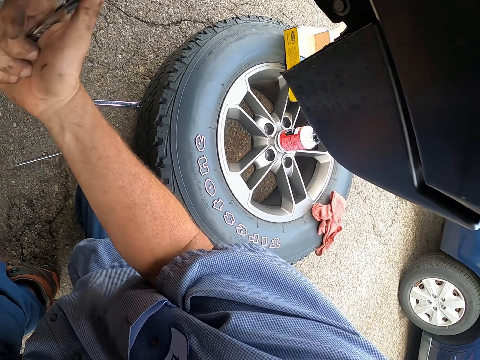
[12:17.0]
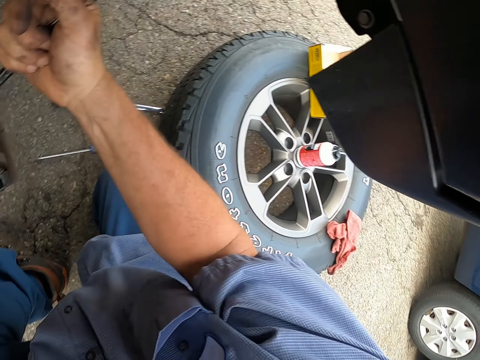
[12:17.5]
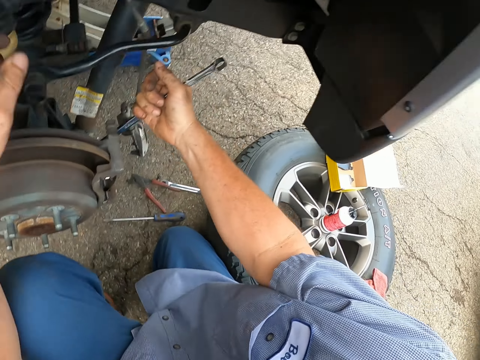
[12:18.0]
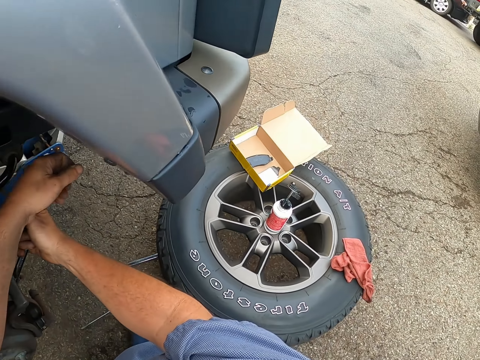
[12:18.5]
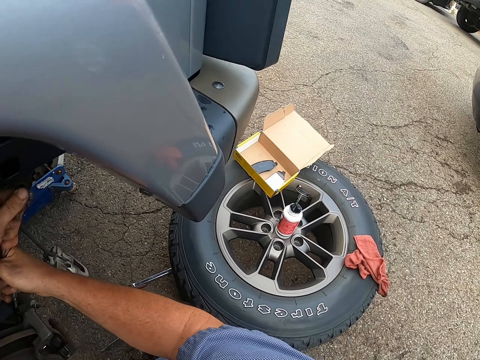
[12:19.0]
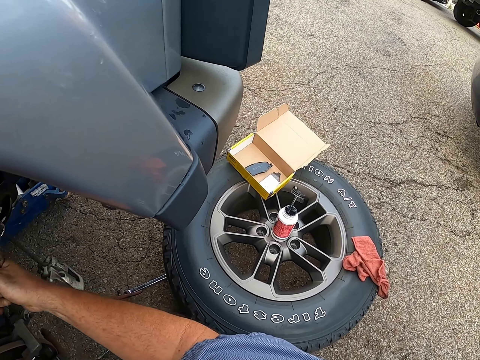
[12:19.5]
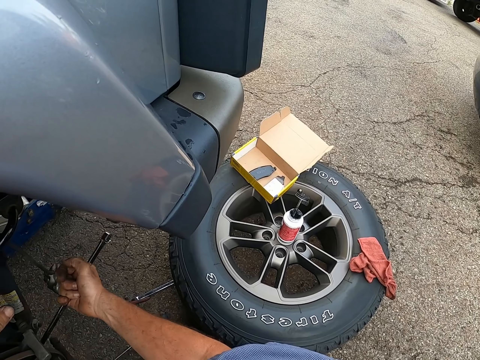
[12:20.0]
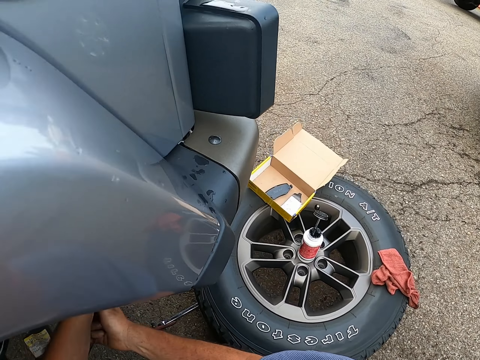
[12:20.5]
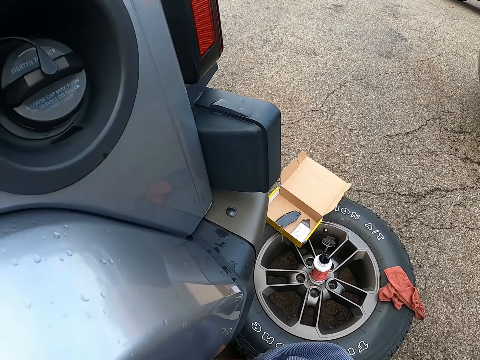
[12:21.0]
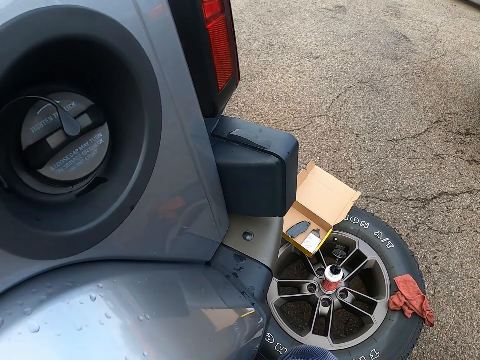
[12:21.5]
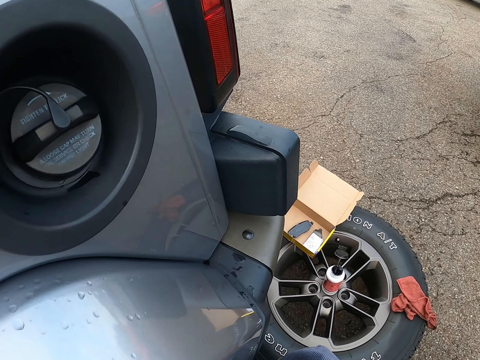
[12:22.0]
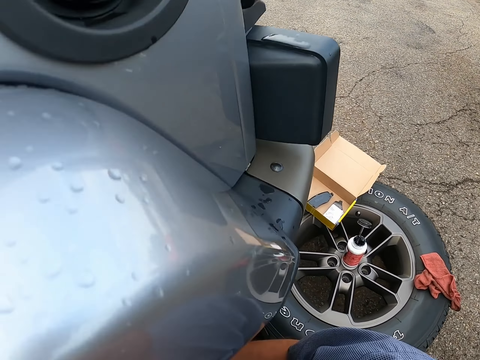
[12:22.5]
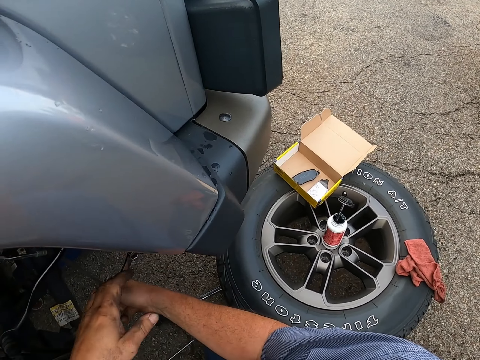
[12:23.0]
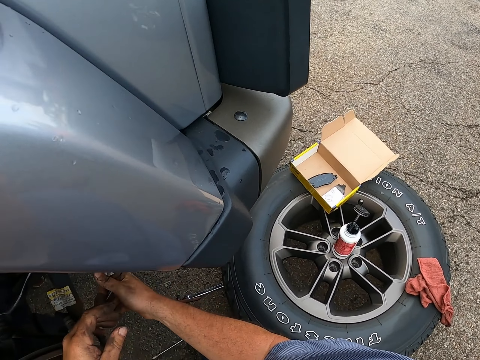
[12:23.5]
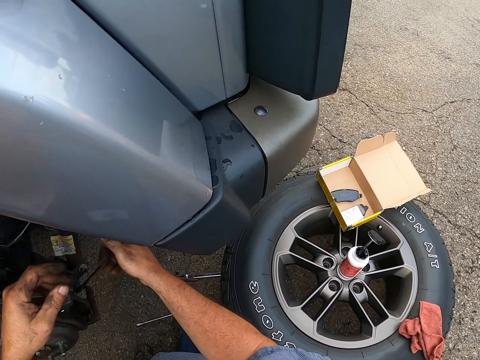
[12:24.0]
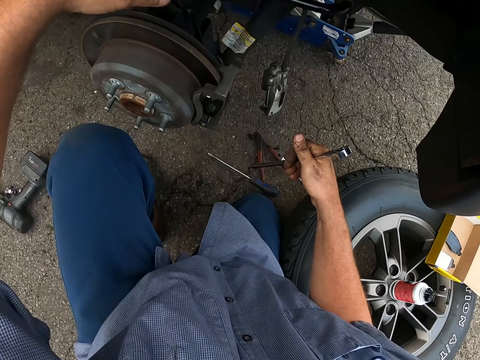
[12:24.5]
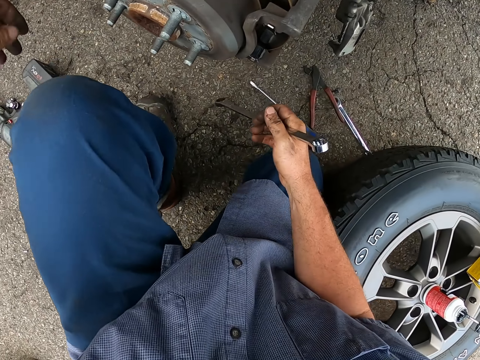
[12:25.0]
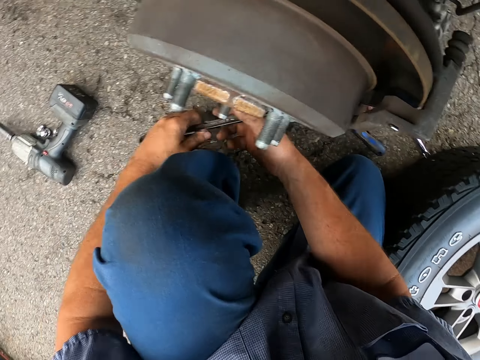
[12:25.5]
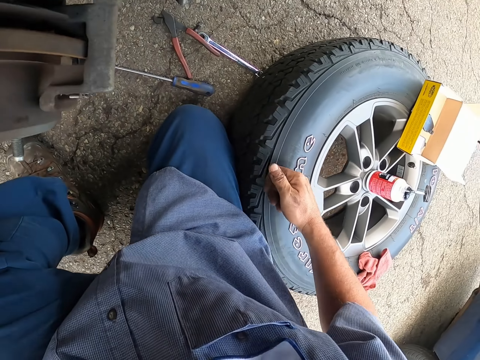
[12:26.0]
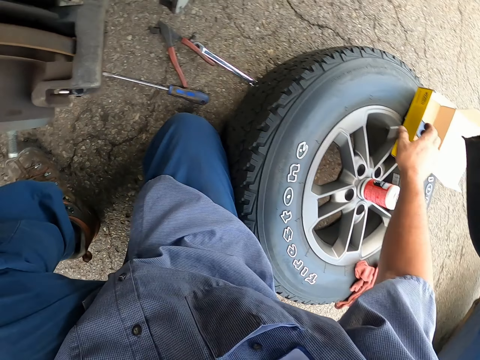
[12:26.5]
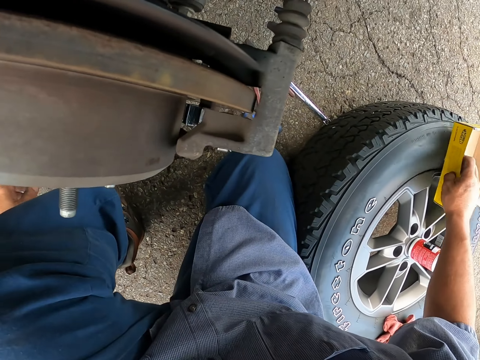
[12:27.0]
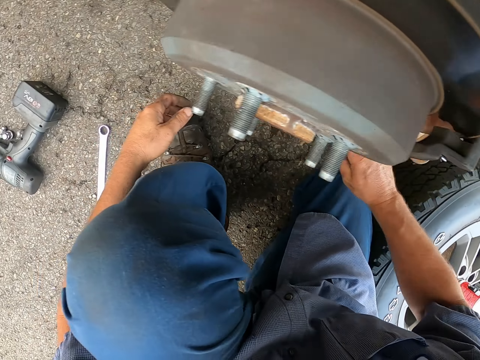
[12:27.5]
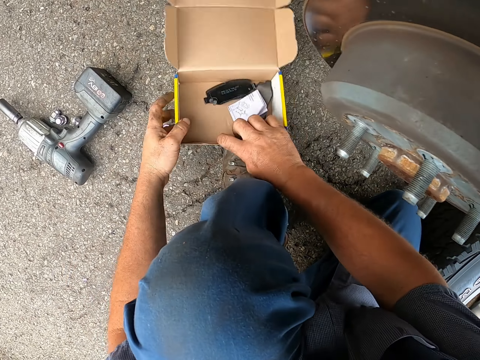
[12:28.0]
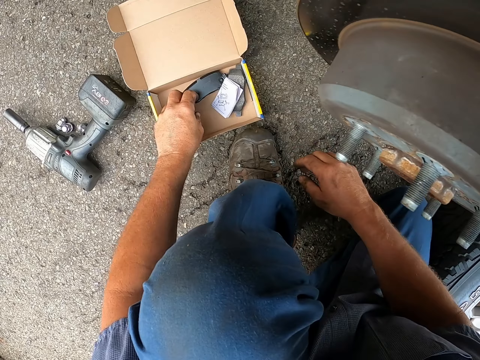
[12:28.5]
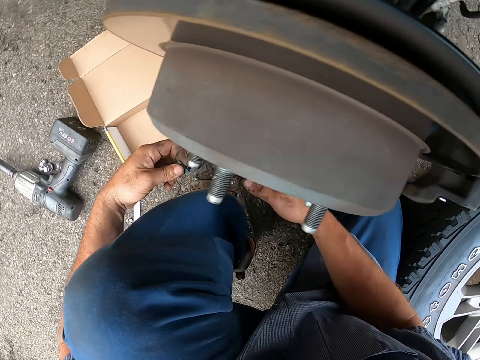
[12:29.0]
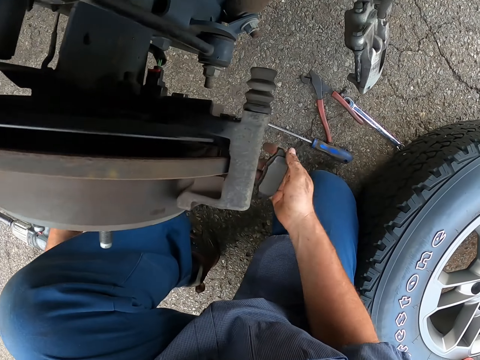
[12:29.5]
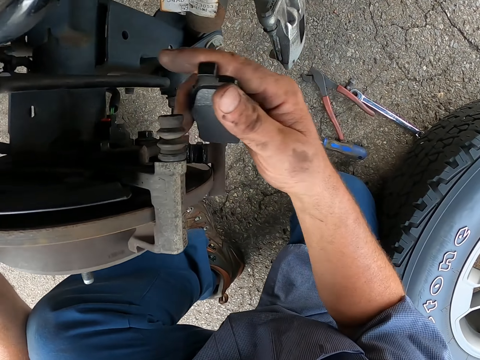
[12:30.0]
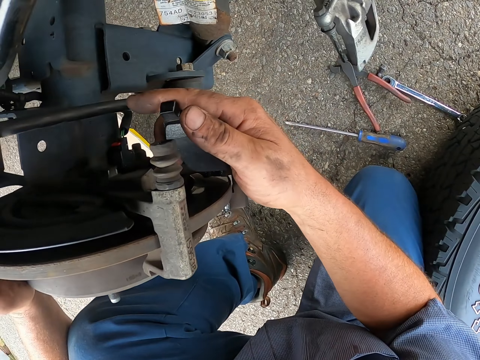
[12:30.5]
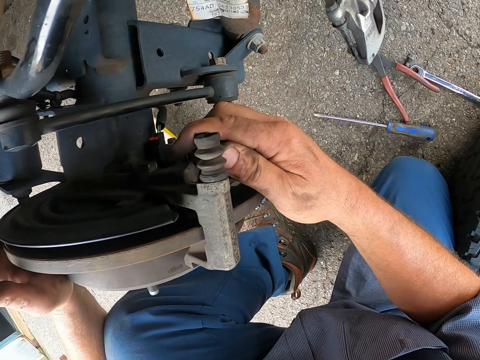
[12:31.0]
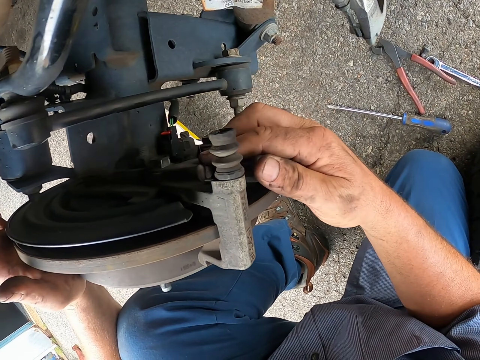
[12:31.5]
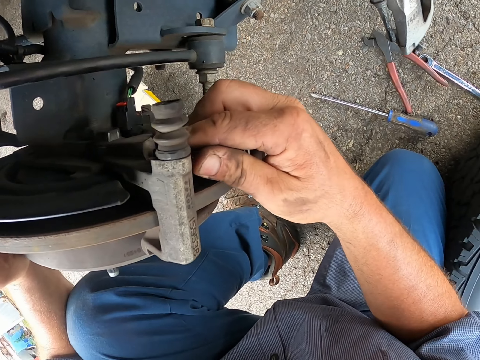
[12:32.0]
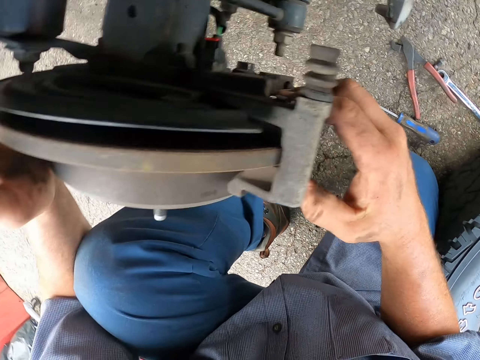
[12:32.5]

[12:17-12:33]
The camera wearer holds the spanner with the left hand. They put down the spanner. They pick the carton box. They put the carton box down. They pick the brake pad in the carton box. They fix the brake pad in the brake caliper.

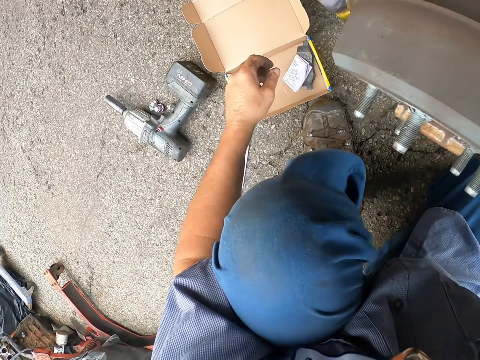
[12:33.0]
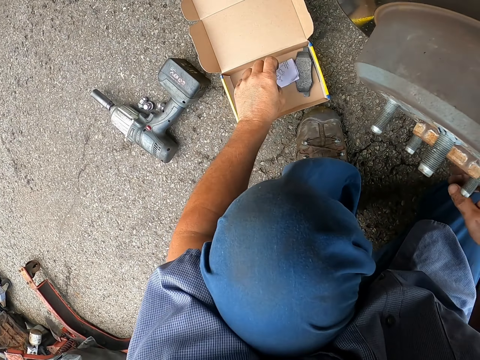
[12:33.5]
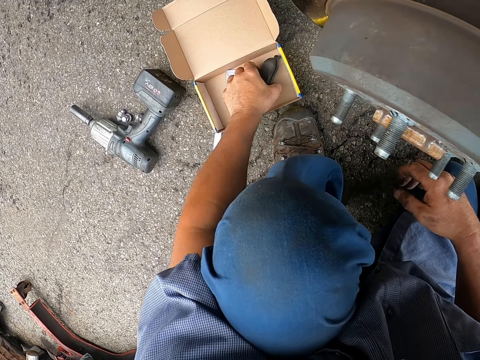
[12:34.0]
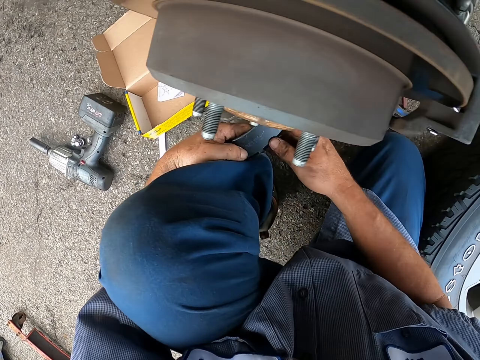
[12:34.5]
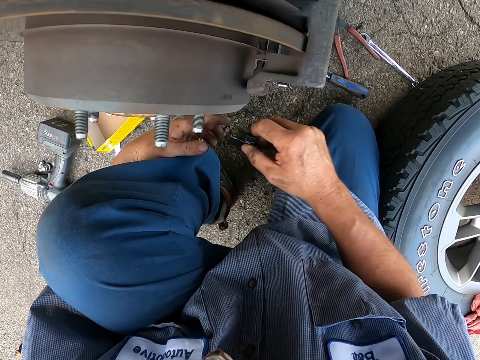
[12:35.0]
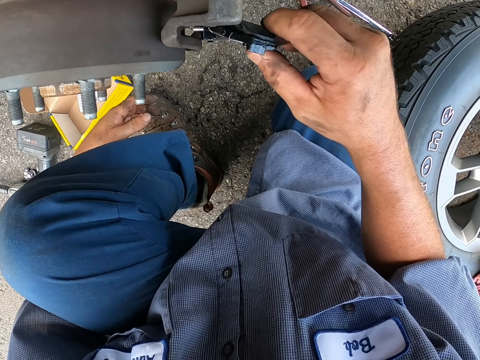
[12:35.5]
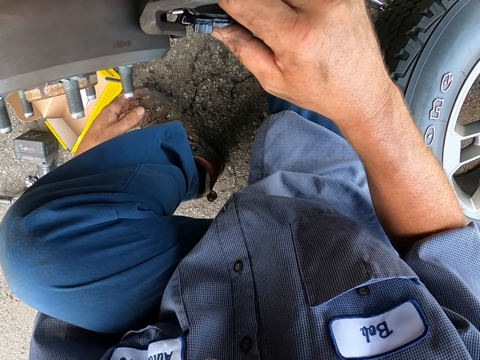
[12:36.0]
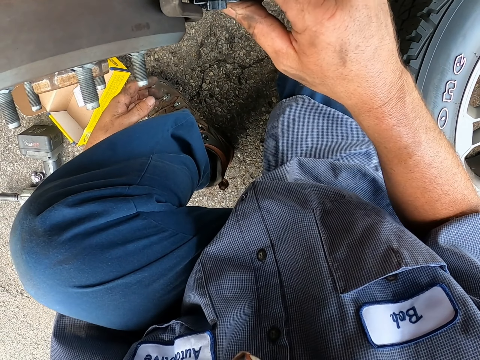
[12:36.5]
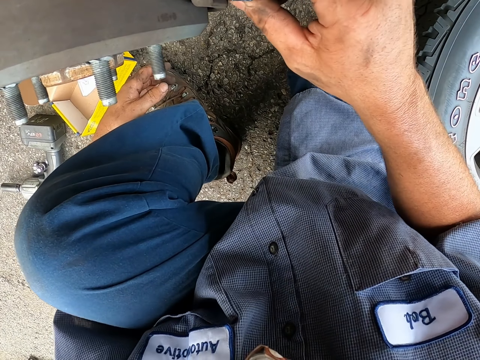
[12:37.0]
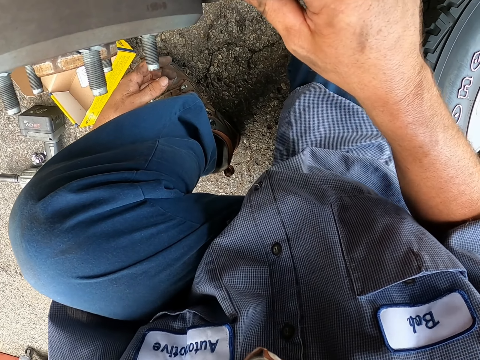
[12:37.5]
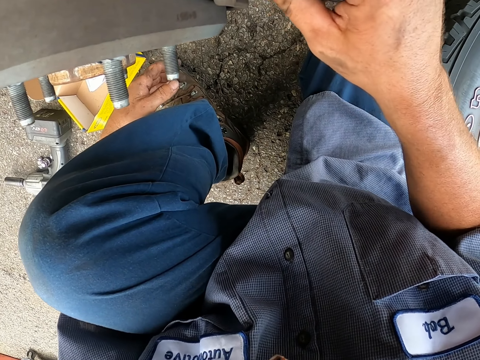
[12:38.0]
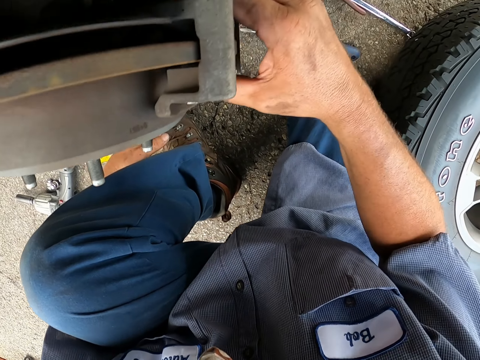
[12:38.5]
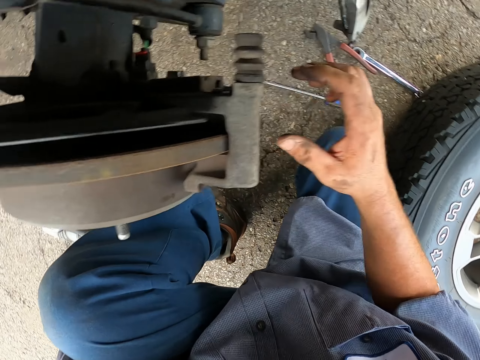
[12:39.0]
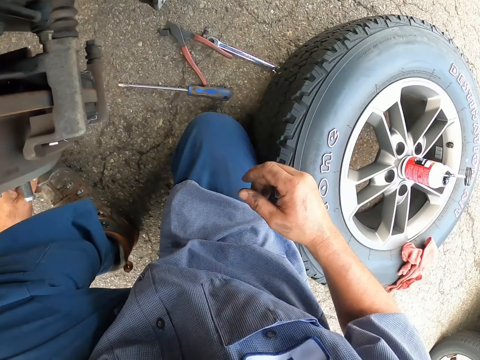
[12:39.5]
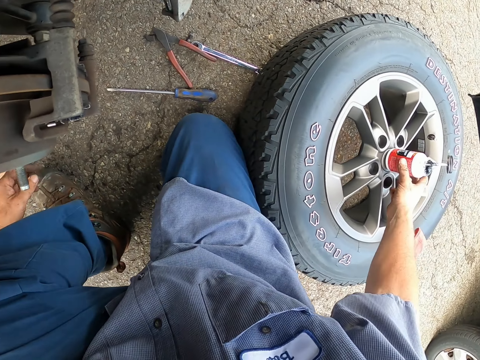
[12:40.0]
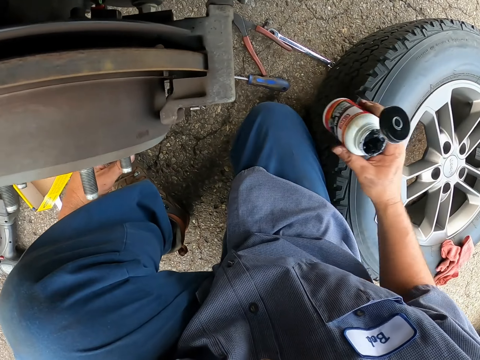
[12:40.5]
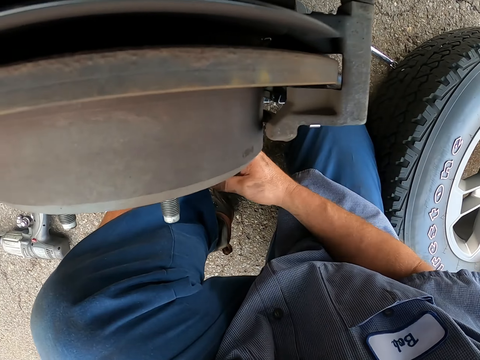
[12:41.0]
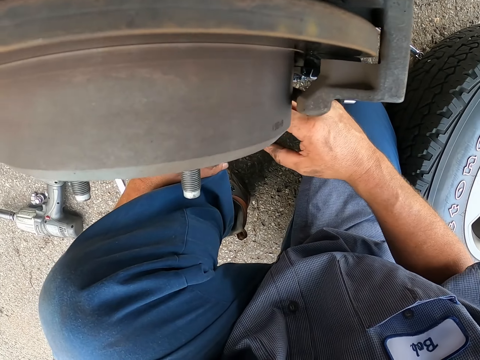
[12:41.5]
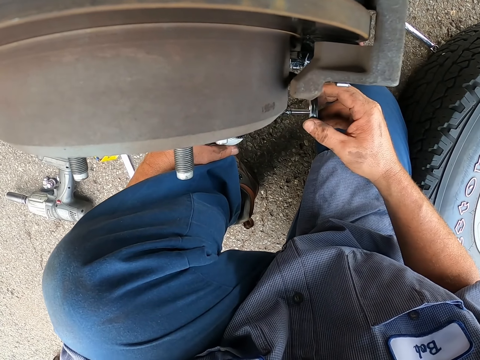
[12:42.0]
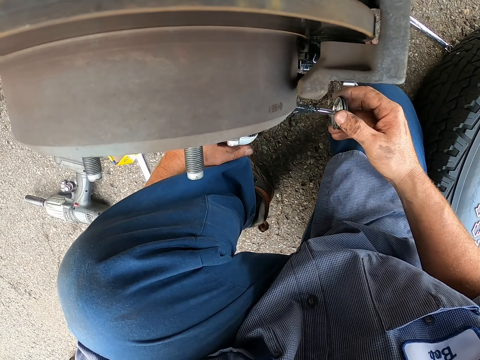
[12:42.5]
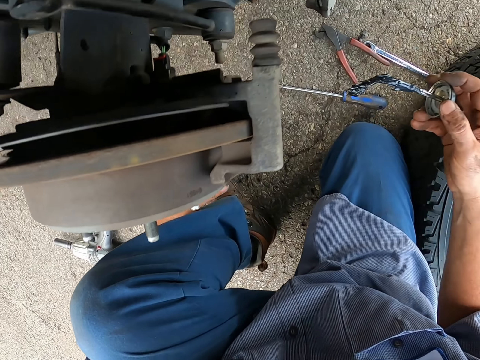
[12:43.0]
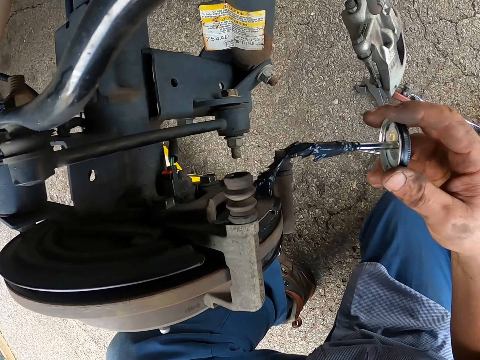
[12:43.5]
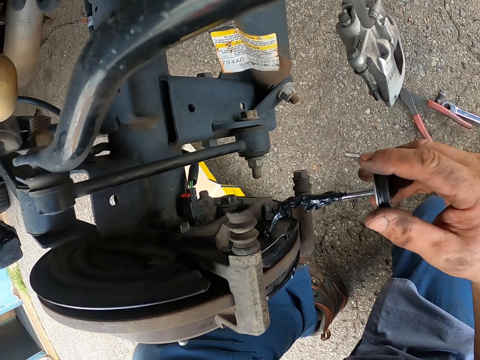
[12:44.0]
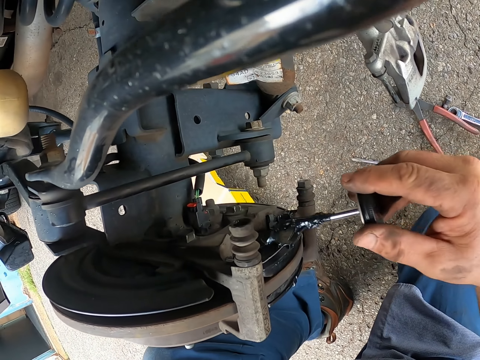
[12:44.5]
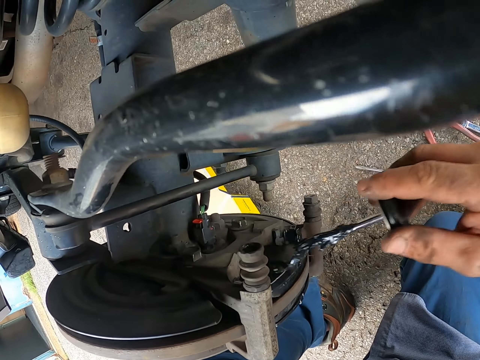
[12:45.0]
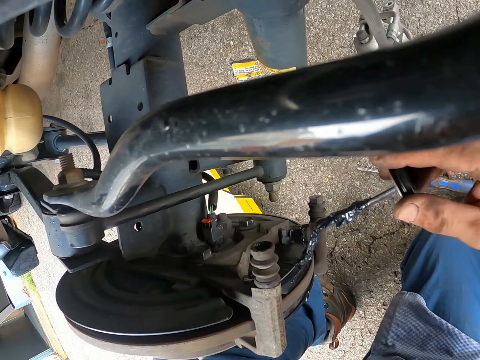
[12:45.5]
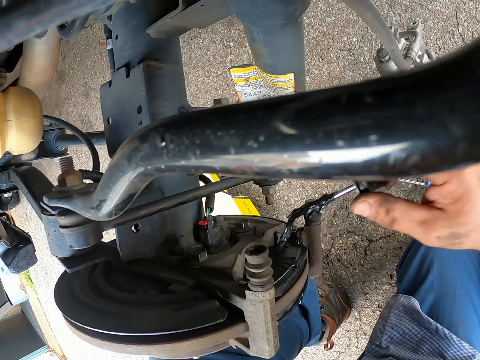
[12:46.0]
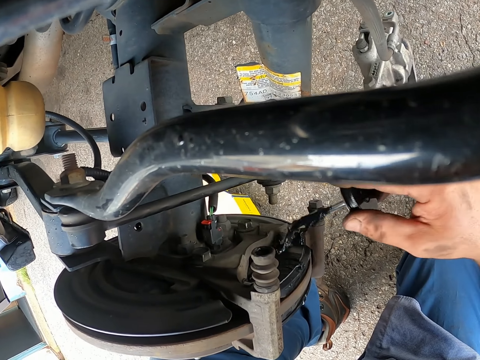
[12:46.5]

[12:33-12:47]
The camera wearer moves the paper aside. They pick a brake pad in the carton box. They fix the brake pad in the brake caliper. They pick up the lubricant bottle or paint. They hold the paint with the left hand. They pick the paint brush. They apply the lubricant on the brake pads.
